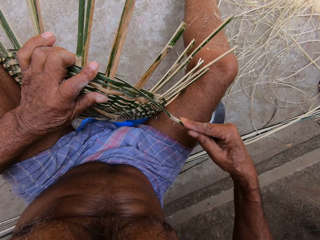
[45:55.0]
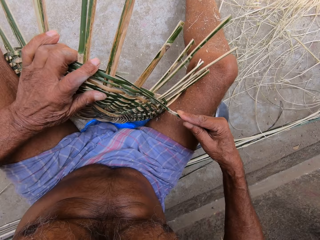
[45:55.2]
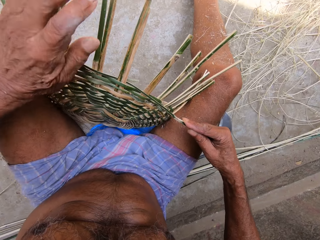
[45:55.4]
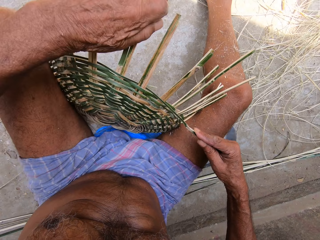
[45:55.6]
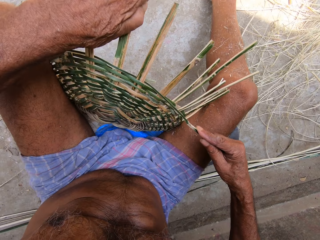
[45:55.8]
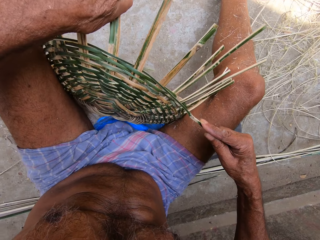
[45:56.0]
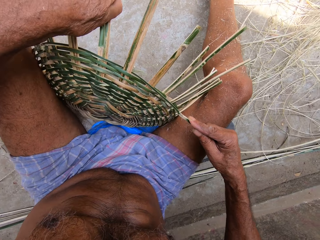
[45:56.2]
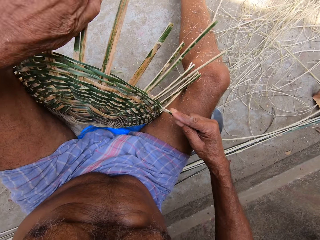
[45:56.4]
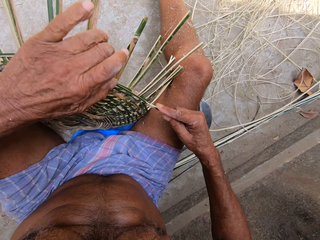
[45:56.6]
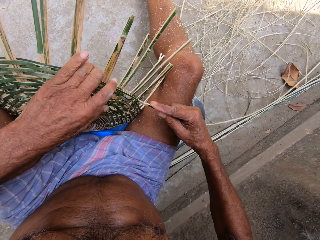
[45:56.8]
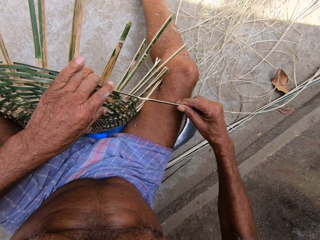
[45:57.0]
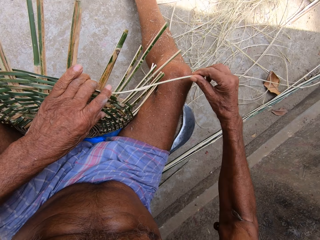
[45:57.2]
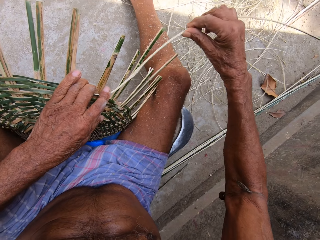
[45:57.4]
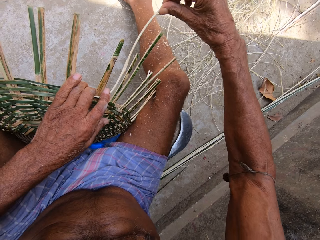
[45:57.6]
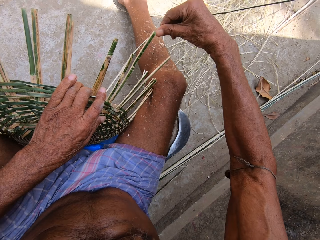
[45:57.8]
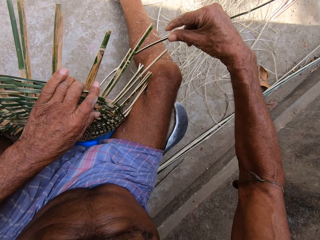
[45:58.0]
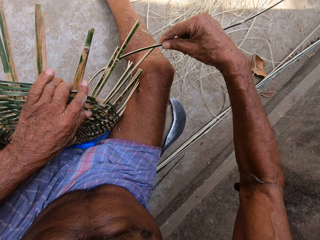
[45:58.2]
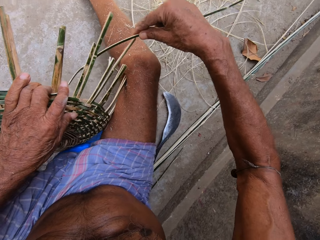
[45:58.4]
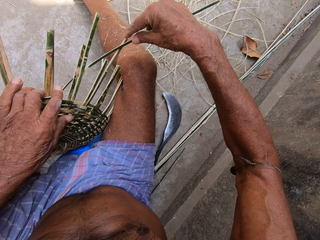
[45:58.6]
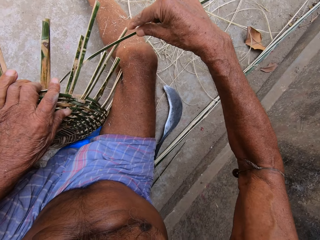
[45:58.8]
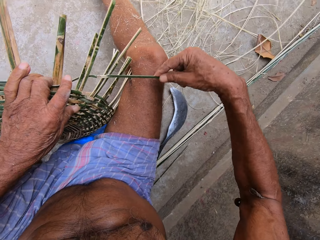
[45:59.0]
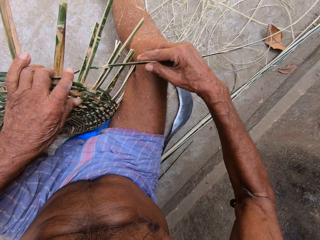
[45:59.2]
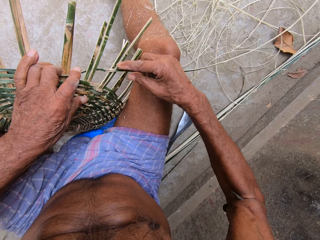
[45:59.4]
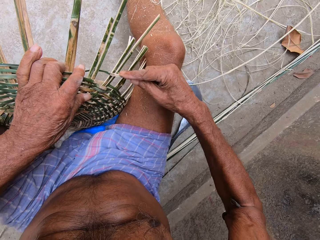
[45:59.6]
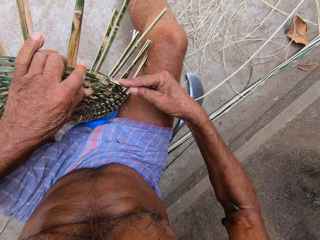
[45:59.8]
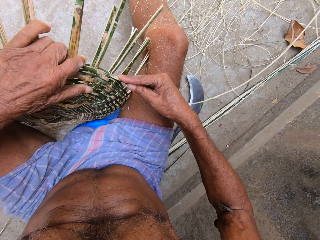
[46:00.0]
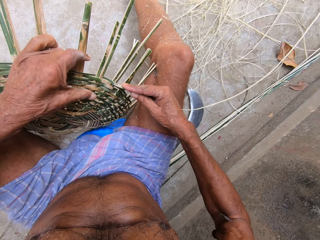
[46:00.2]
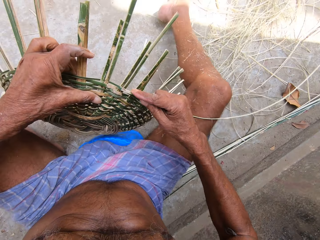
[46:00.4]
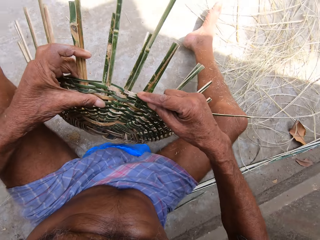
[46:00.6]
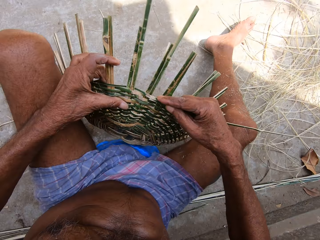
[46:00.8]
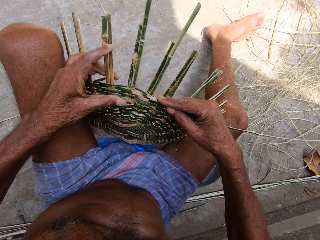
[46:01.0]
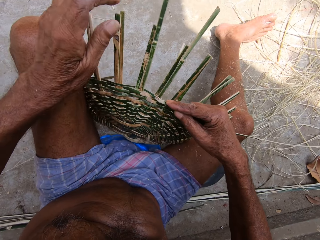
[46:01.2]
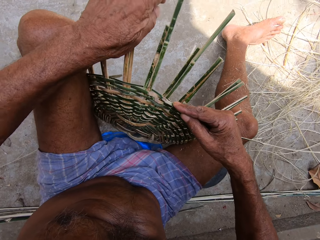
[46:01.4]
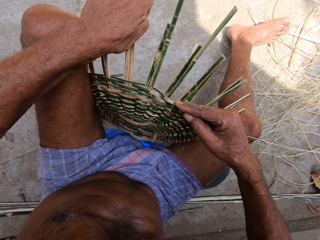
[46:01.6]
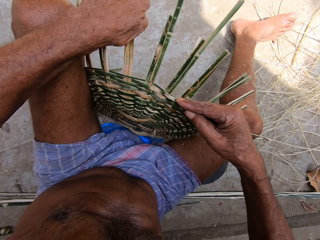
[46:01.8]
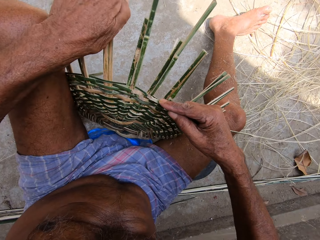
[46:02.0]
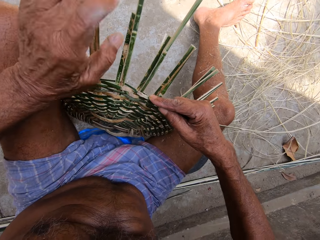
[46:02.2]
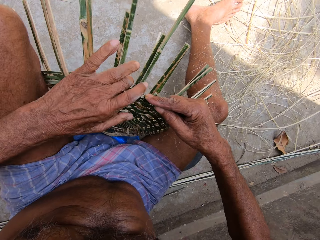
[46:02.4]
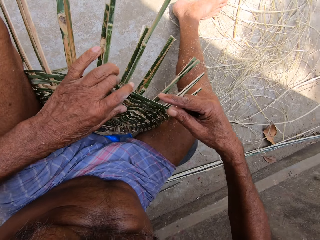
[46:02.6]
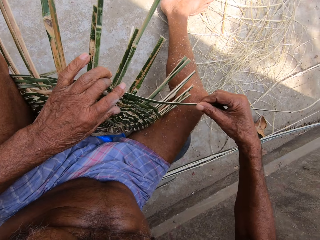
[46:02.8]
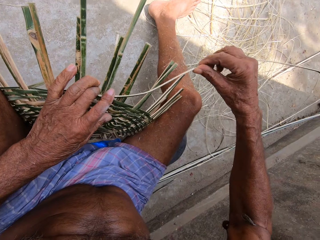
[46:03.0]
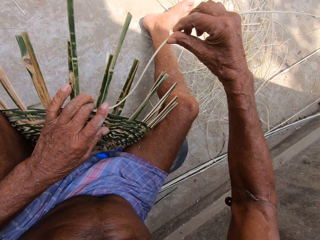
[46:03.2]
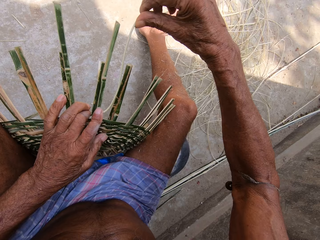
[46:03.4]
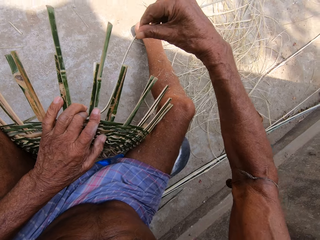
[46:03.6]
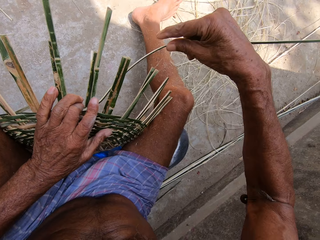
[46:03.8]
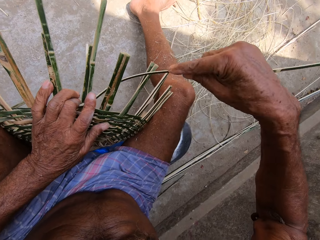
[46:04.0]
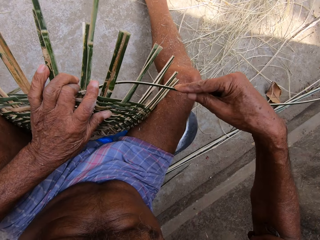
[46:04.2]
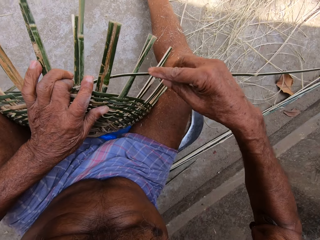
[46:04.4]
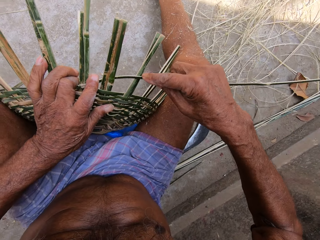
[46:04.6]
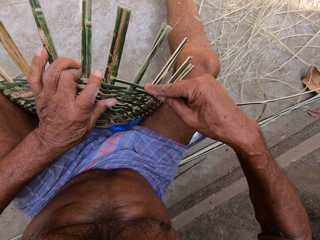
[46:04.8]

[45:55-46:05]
The camera wearer bends bamboo strips of the basket with his left hand. He weaves the basket with the bamboo strip in both hands. He turns the basket with his left hand. He bends the bamboo strips of the basket with his left hand. He weaves the basket with the bamboo strip in both hands.

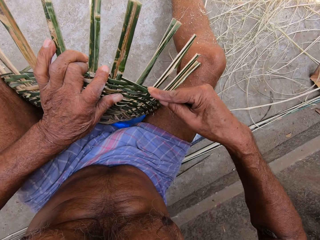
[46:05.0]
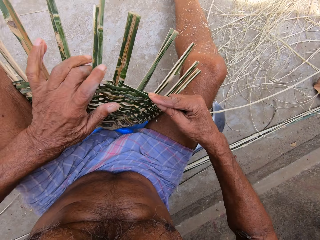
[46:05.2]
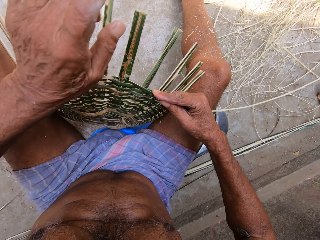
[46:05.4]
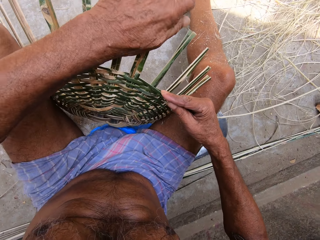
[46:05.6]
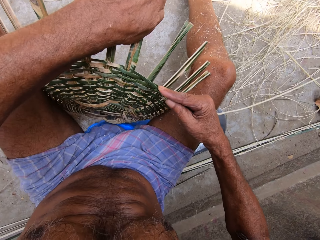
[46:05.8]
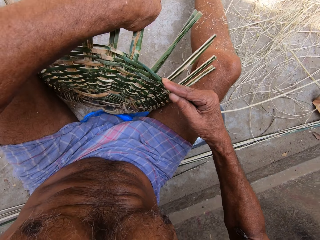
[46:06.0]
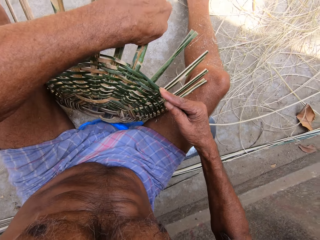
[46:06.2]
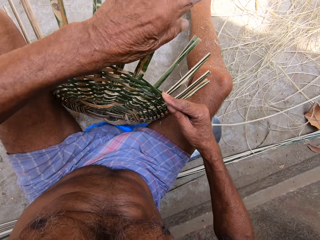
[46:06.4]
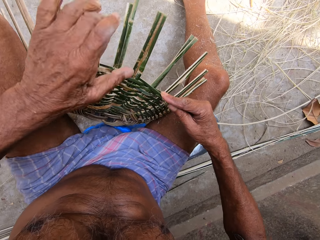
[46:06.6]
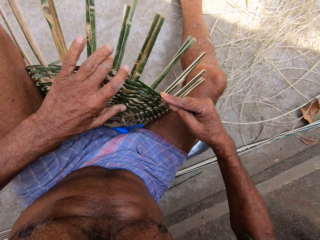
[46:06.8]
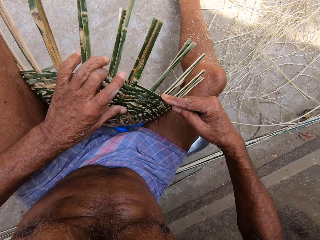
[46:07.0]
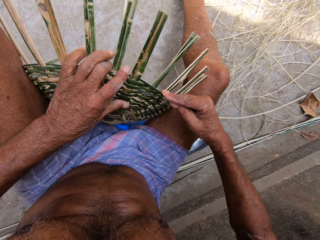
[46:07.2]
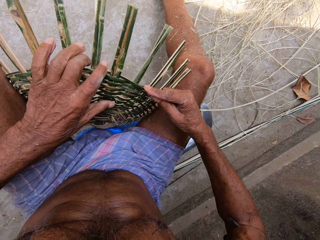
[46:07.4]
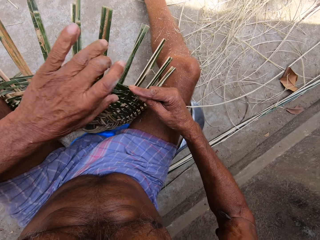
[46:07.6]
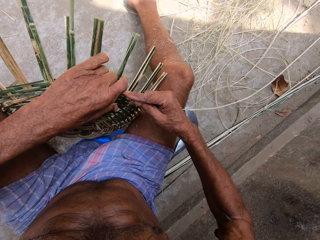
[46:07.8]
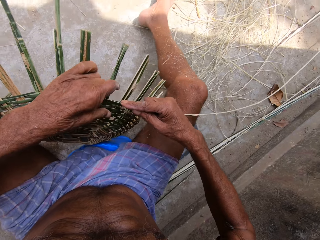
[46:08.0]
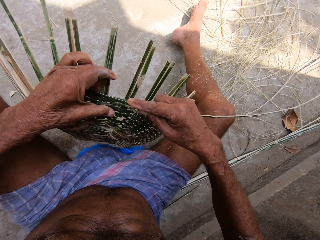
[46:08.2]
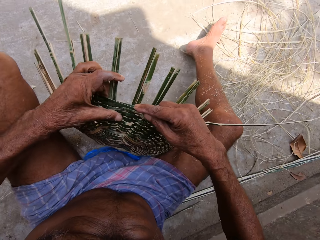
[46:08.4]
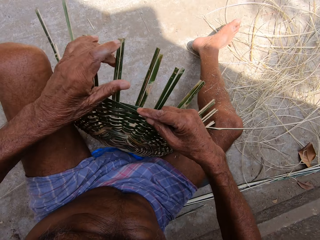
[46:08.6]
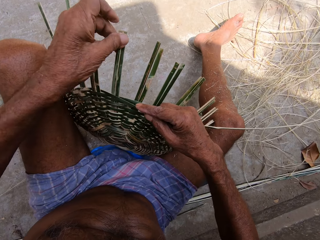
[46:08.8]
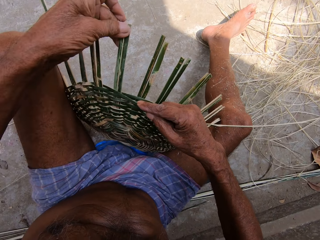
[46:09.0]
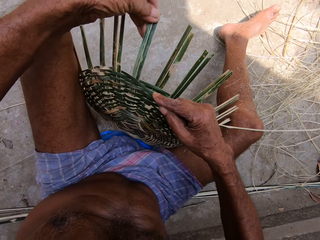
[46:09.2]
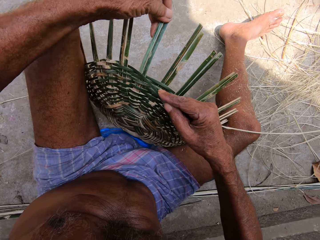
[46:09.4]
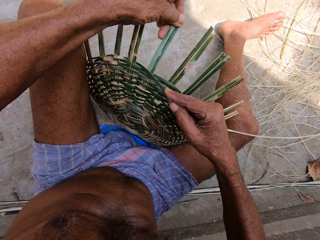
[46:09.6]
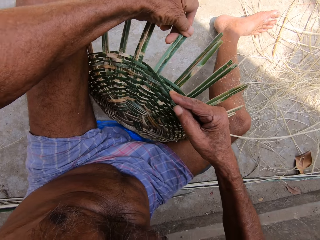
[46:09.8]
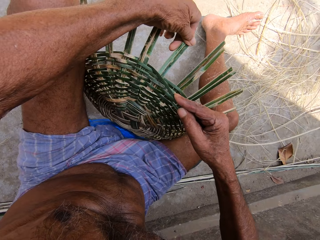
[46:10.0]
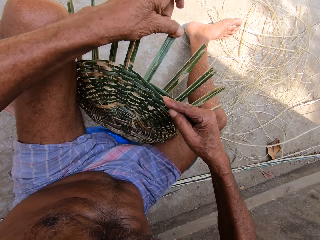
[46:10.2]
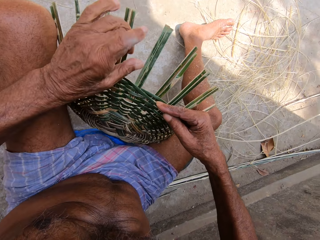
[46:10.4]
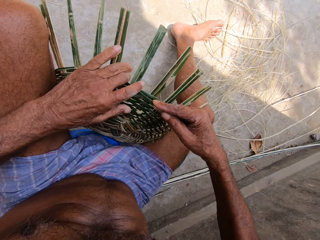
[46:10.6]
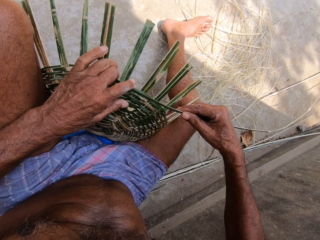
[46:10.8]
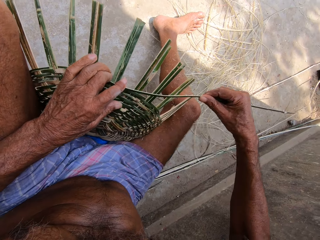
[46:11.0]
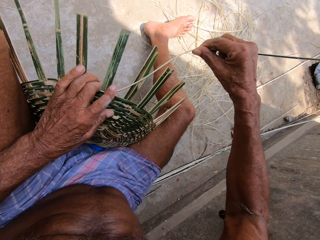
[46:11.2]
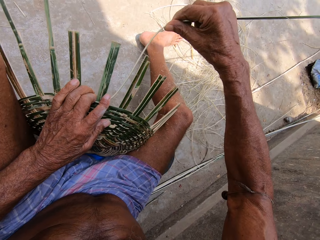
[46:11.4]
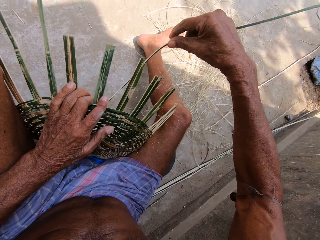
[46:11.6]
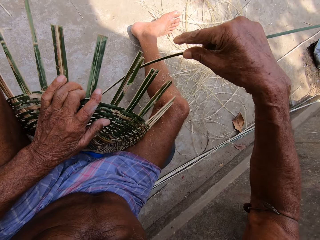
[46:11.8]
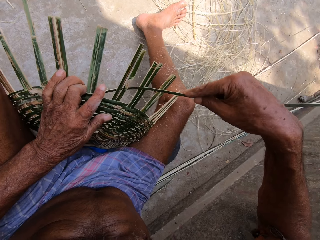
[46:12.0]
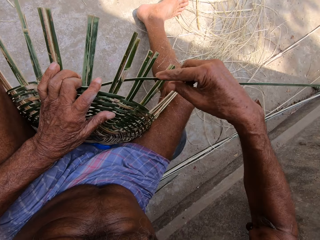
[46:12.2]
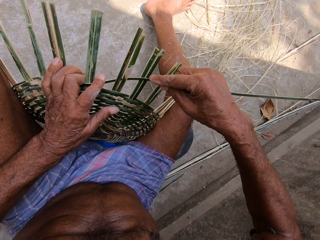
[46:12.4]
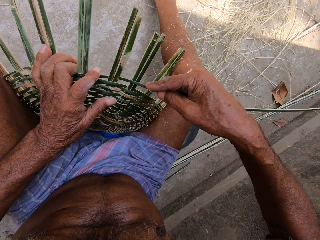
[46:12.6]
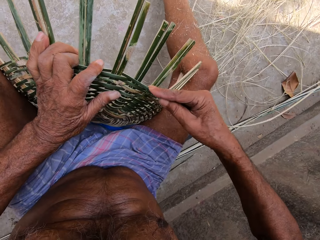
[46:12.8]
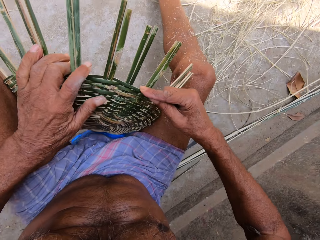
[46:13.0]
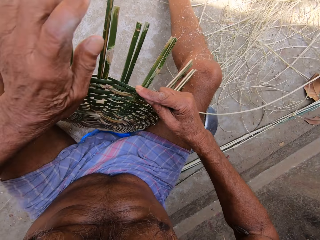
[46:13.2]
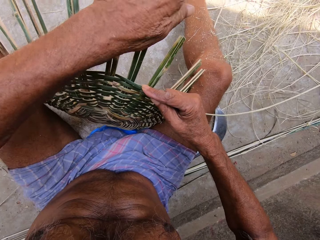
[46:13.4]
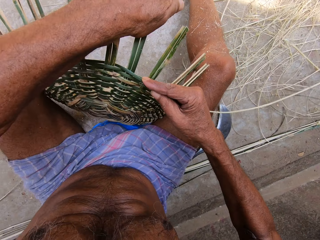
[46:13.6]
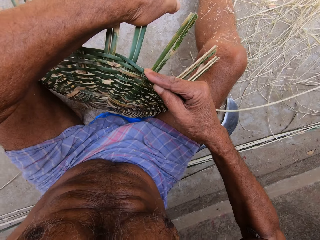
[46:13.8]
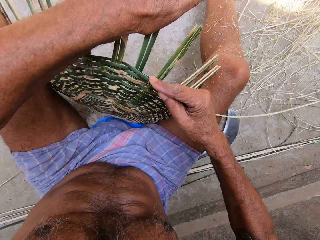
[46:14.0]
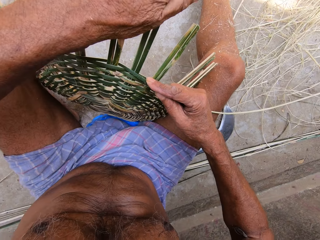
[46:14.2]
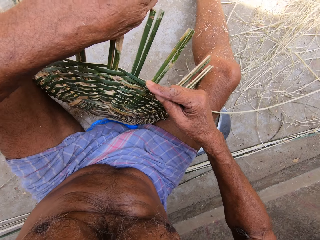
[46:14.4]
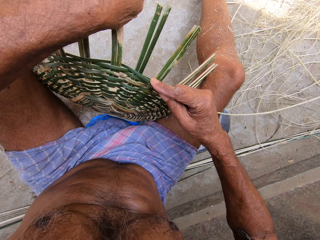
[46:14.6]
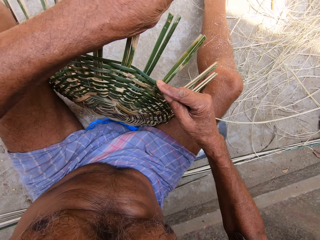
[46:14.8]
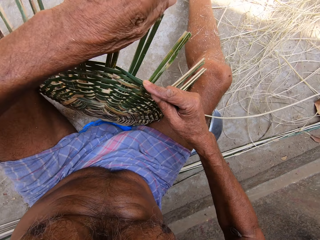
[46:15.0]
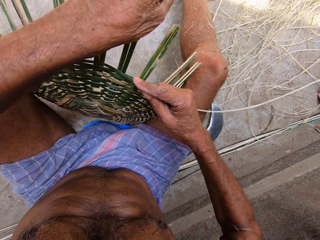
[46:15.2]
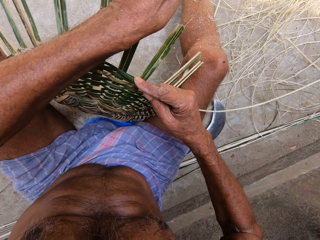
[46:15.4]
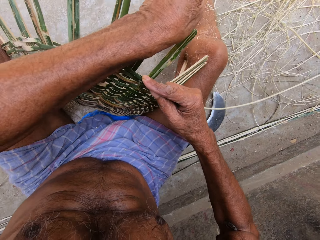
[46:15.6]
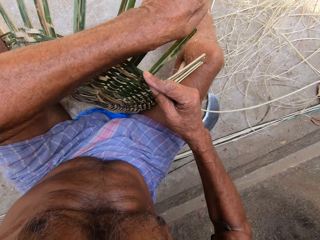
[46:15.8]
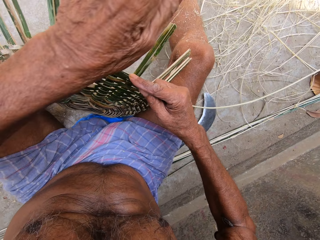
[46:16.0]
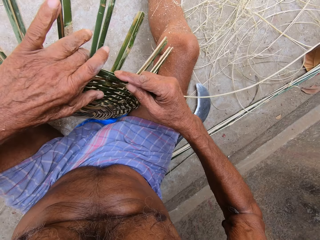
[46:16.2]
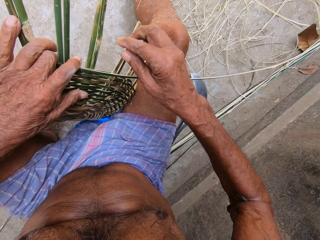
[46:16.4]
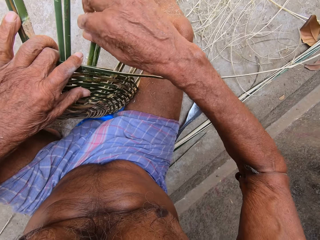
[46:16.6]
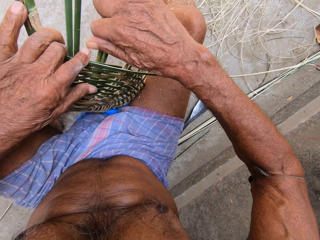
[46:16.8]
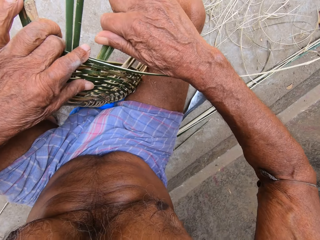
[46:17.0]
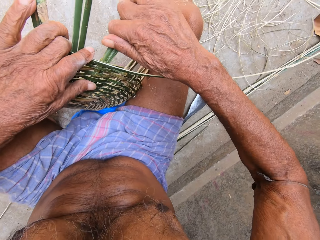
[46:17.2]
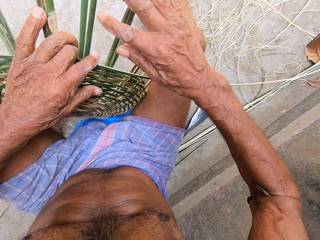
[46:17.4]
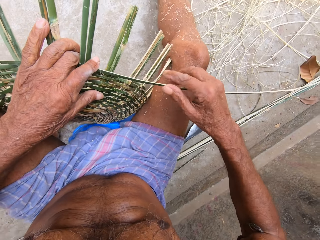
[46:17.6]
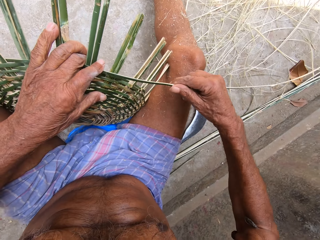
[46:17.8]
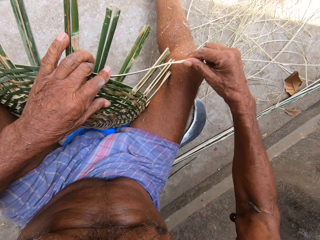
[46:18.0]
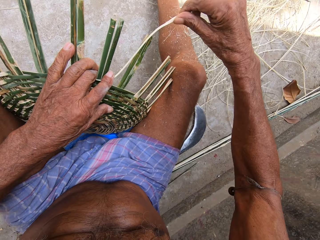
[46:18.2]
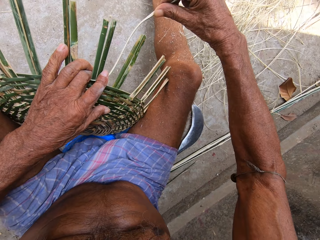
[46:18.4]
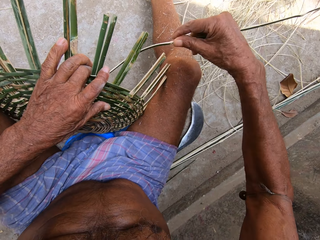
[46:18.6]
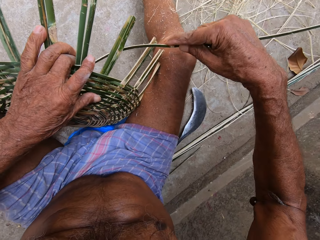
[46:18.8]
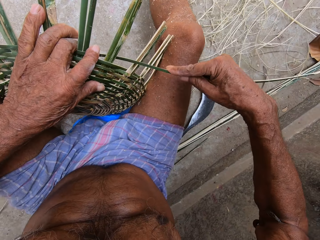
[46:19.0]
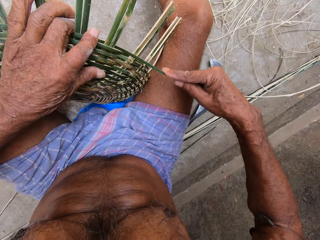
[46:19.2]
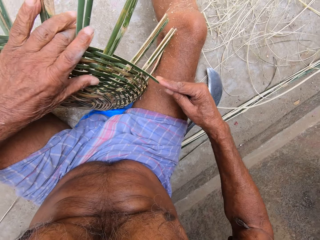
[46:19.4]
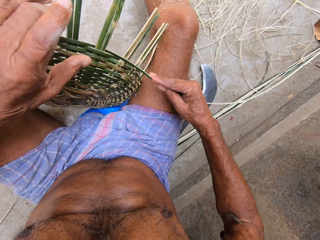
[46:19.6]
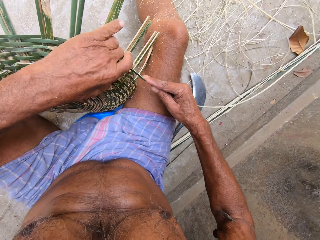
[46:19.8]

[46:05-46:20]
The camera wearer bends bamboo strips of the basket with his left hand. He turns the basket with his left hand. He bends the bamboo strip of the basket with his left hand. He weaves the basket with the bamboo strip in both hands. He bends the bamboo strips of the basket with his left hand. He bends the bamboo strip of the basket with his right hand. He weaves the basket with the bamboo strip in both hands.
